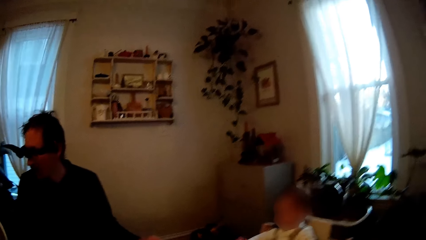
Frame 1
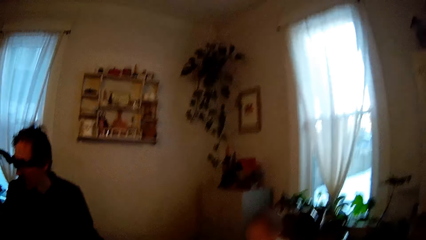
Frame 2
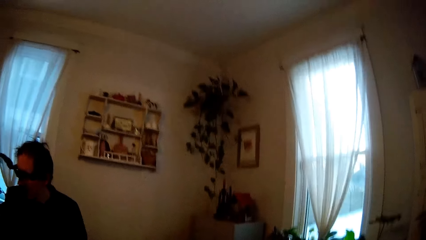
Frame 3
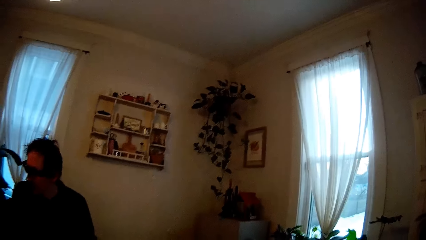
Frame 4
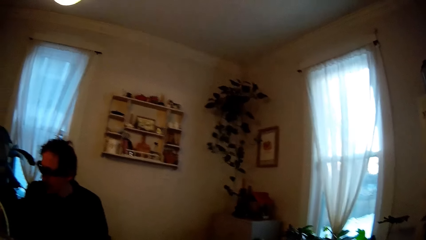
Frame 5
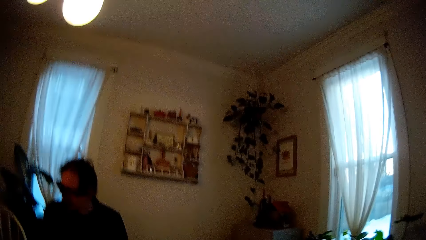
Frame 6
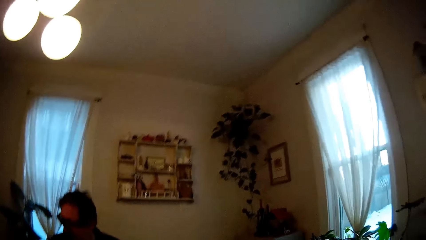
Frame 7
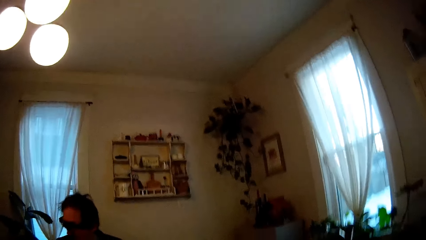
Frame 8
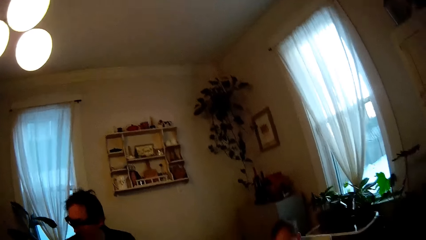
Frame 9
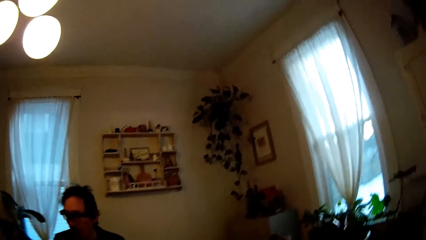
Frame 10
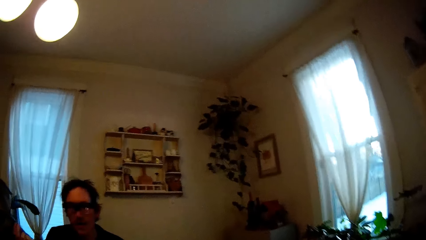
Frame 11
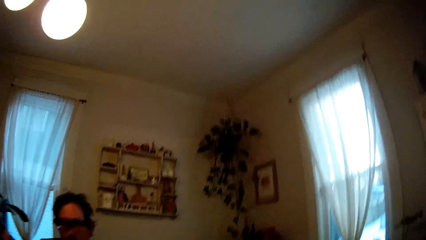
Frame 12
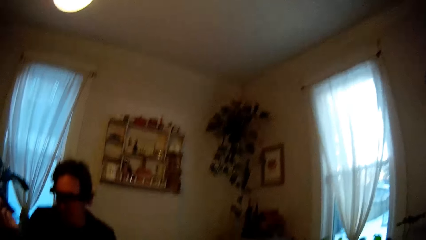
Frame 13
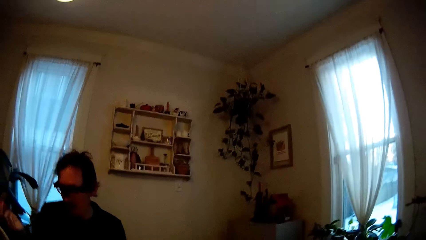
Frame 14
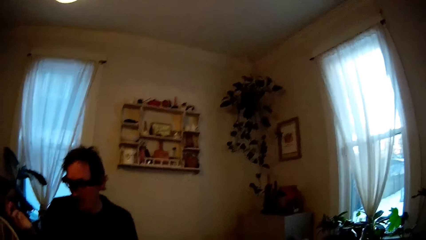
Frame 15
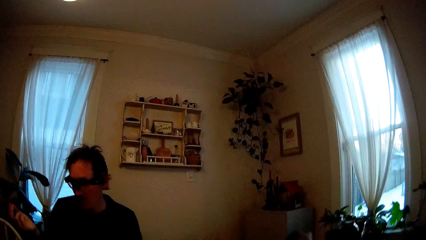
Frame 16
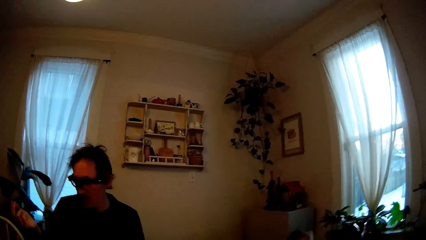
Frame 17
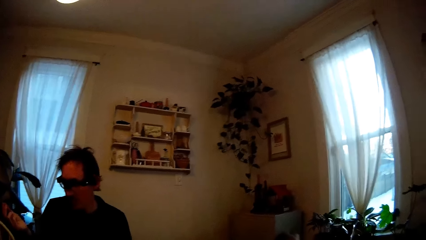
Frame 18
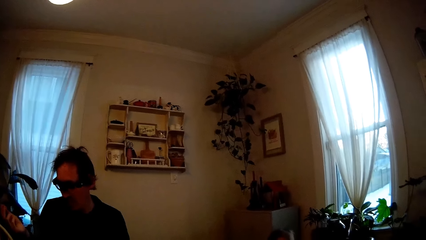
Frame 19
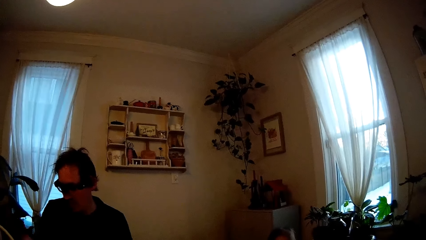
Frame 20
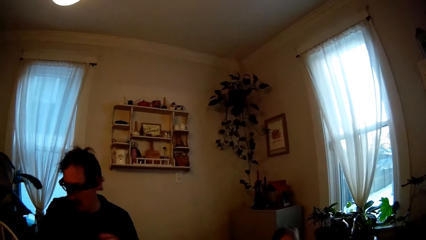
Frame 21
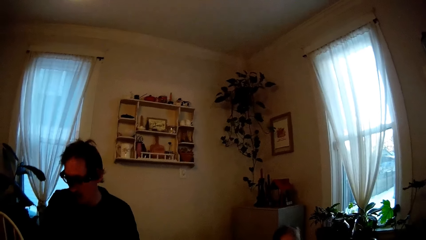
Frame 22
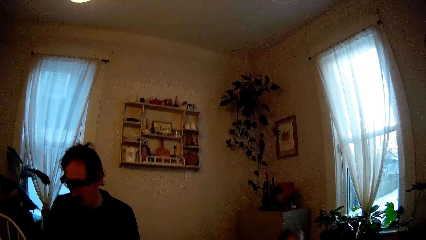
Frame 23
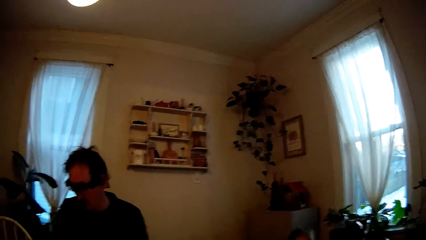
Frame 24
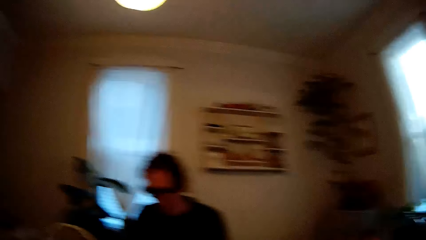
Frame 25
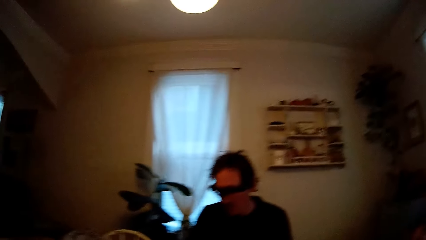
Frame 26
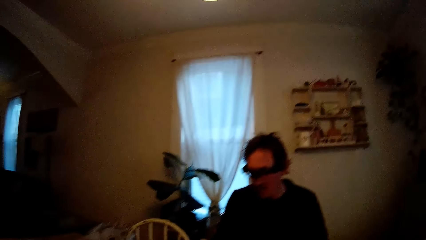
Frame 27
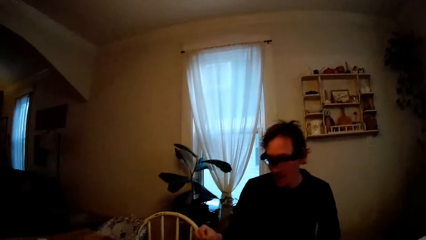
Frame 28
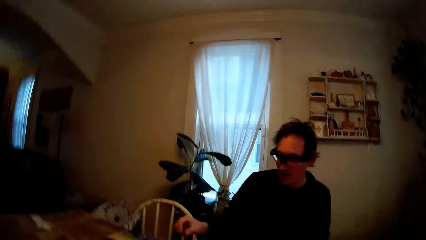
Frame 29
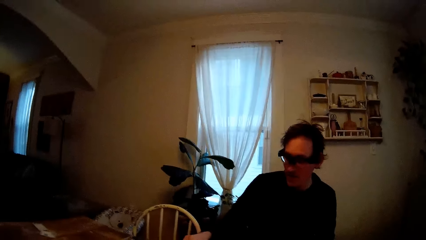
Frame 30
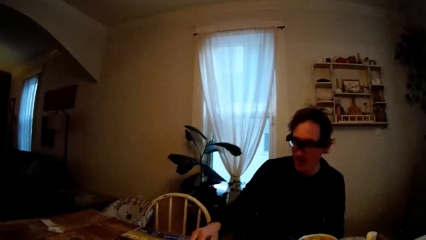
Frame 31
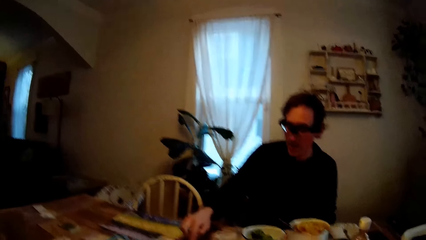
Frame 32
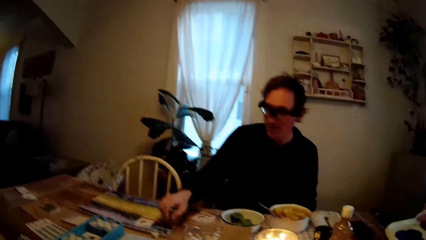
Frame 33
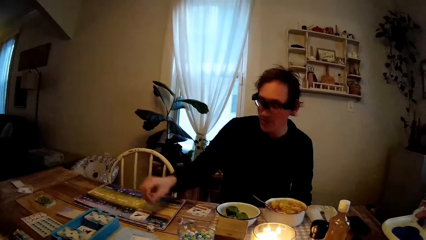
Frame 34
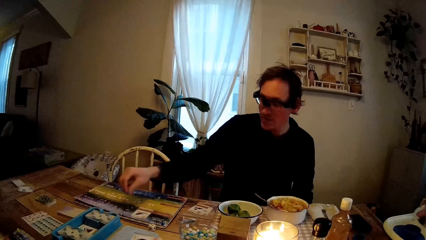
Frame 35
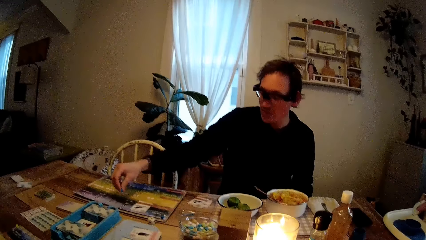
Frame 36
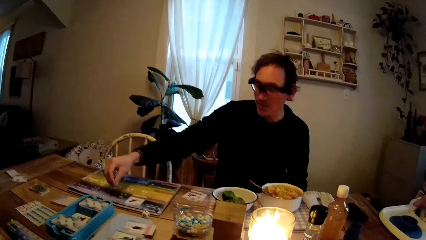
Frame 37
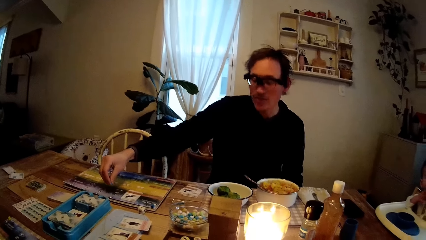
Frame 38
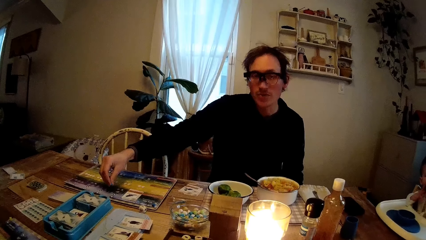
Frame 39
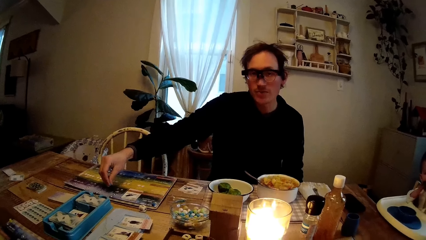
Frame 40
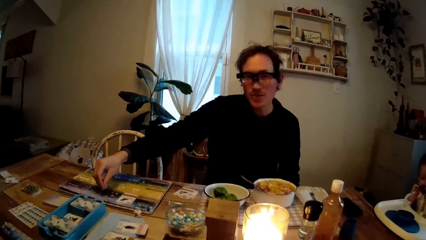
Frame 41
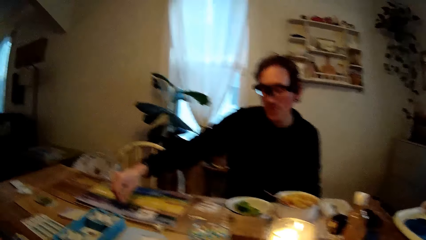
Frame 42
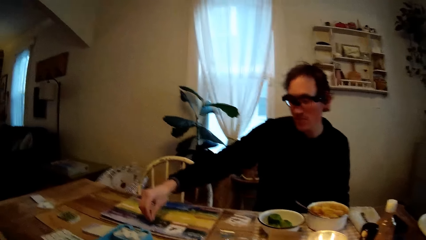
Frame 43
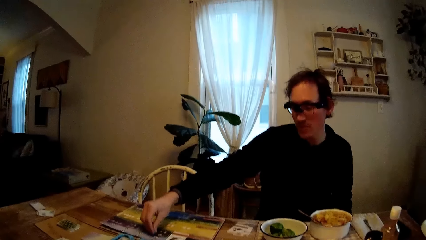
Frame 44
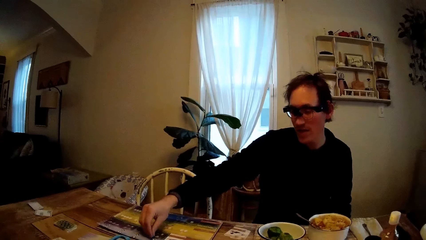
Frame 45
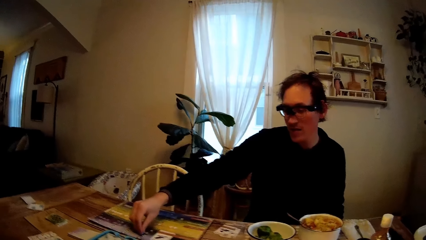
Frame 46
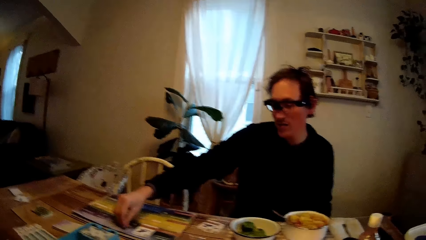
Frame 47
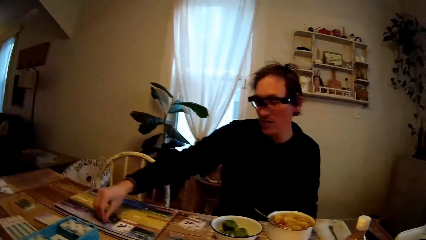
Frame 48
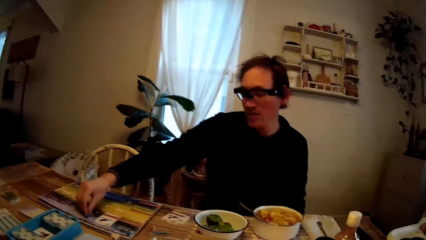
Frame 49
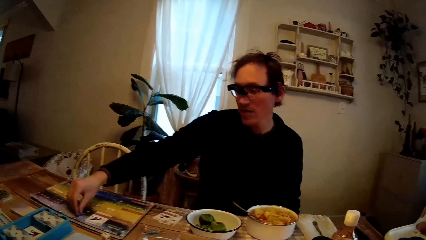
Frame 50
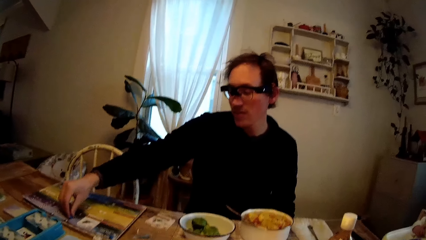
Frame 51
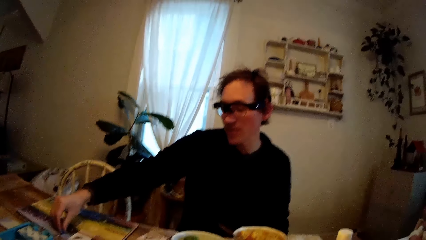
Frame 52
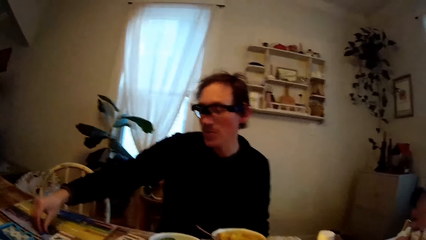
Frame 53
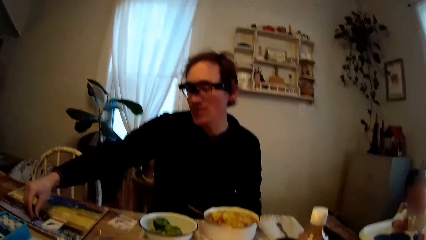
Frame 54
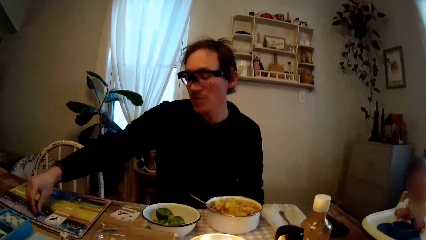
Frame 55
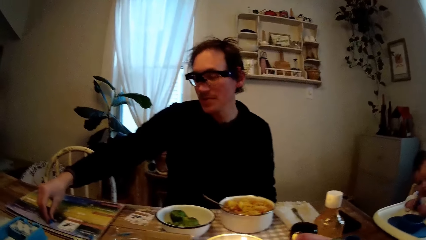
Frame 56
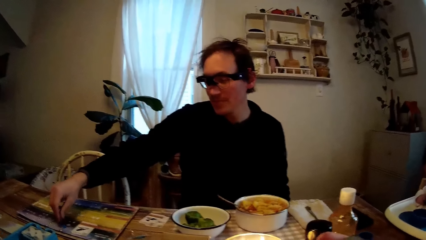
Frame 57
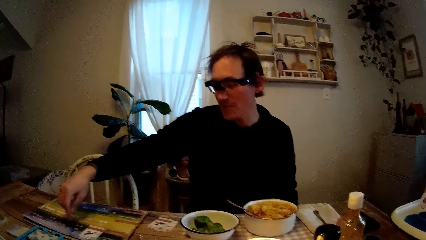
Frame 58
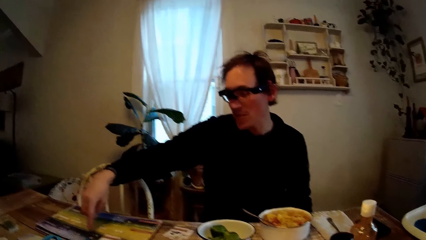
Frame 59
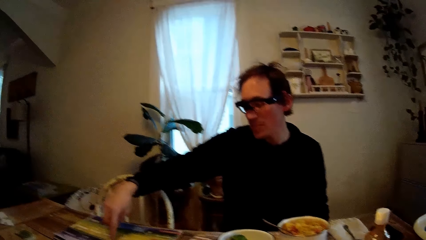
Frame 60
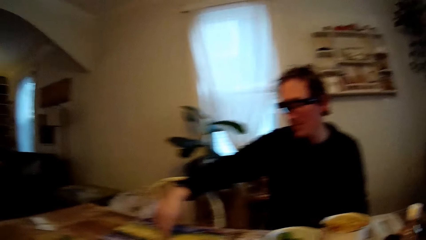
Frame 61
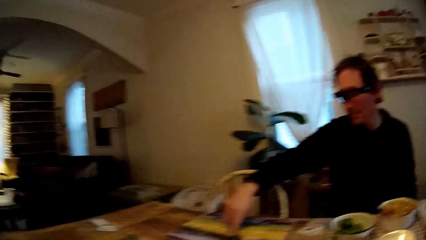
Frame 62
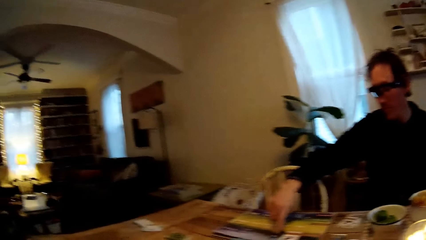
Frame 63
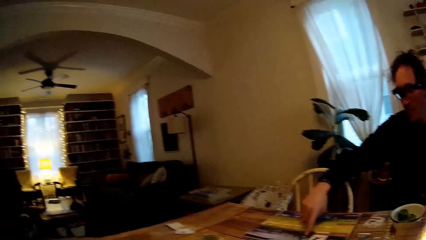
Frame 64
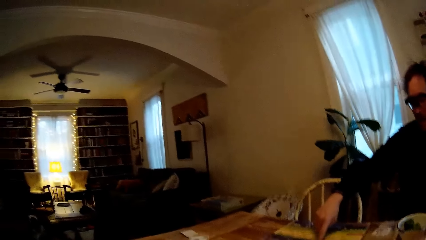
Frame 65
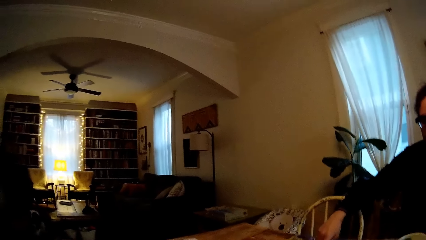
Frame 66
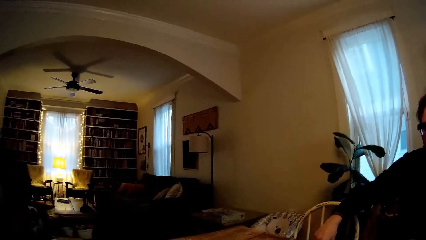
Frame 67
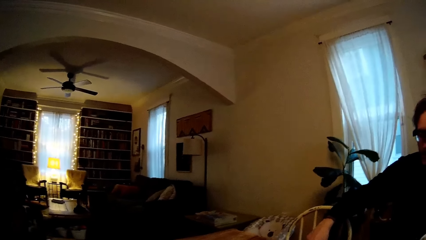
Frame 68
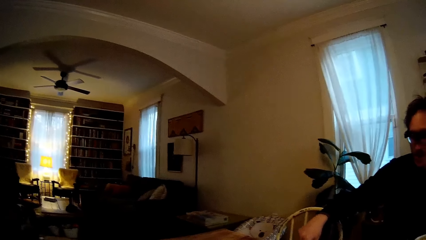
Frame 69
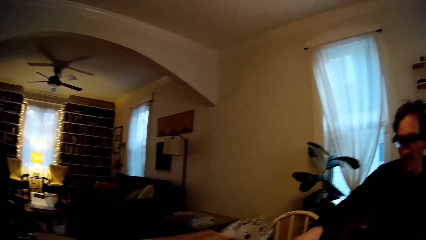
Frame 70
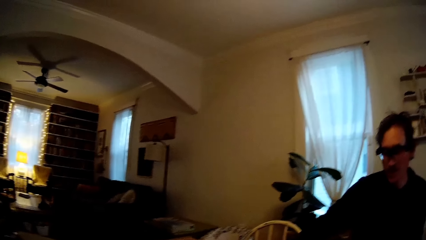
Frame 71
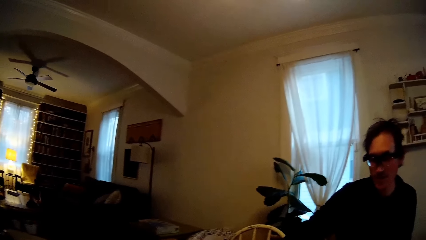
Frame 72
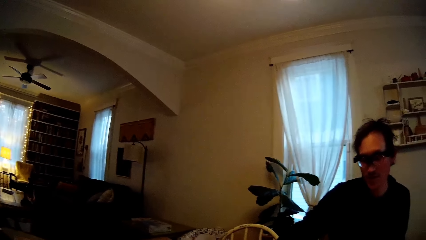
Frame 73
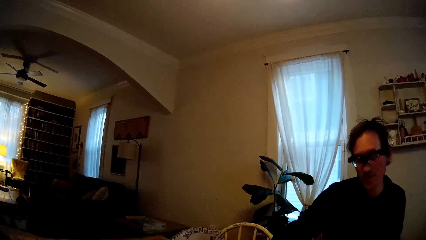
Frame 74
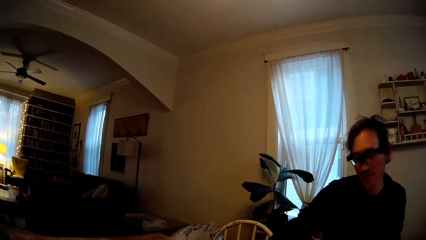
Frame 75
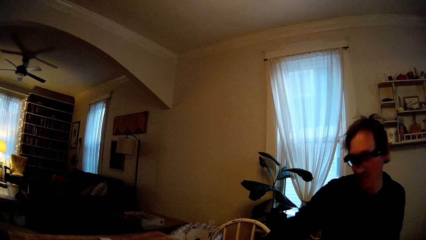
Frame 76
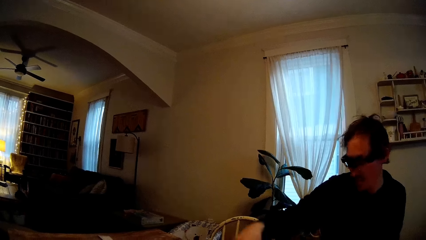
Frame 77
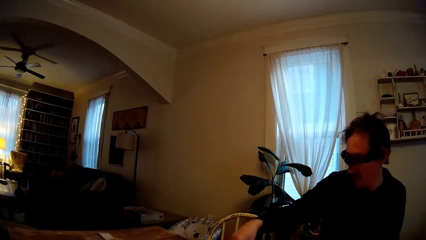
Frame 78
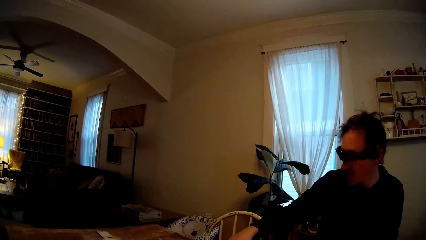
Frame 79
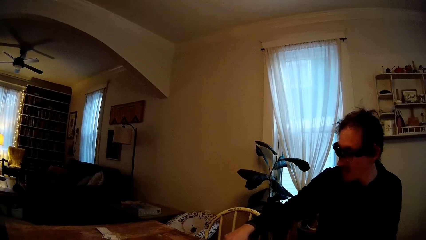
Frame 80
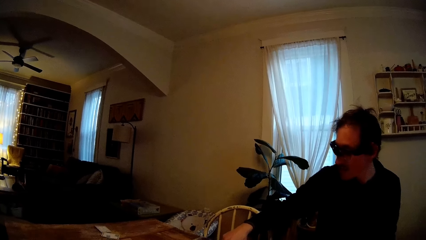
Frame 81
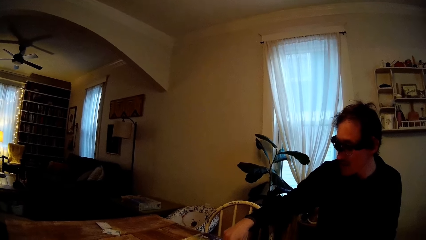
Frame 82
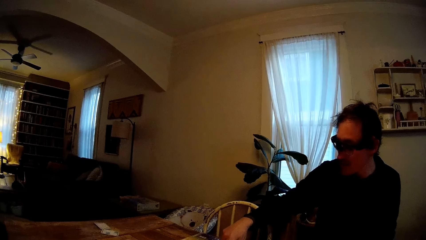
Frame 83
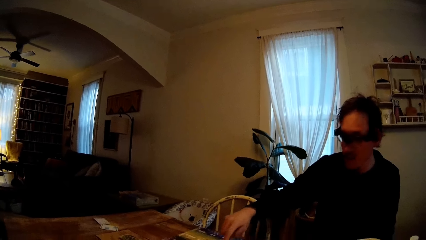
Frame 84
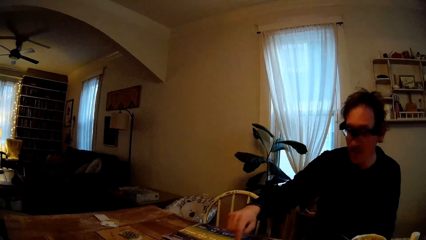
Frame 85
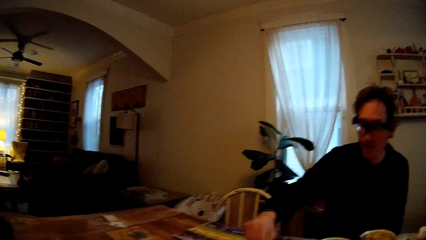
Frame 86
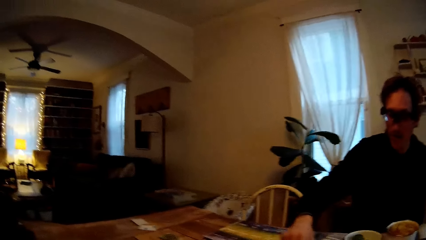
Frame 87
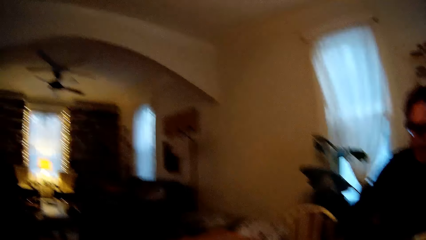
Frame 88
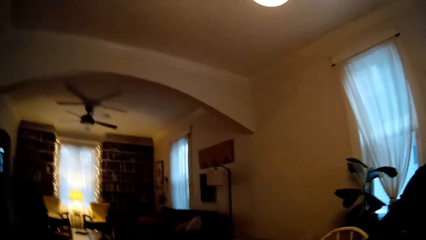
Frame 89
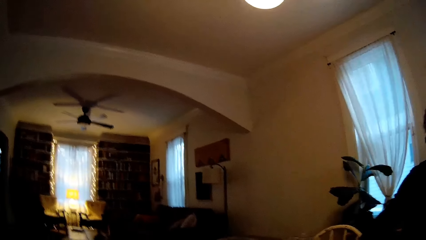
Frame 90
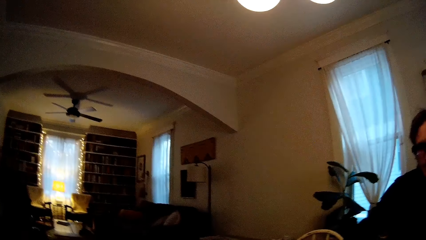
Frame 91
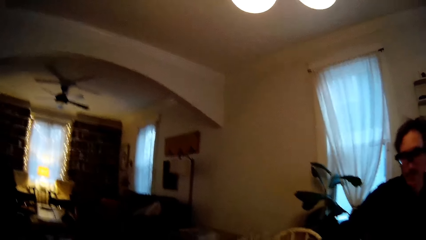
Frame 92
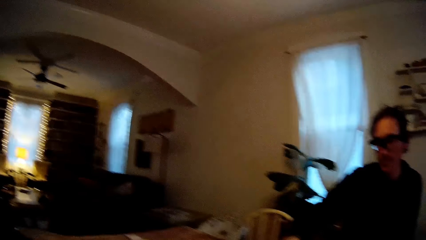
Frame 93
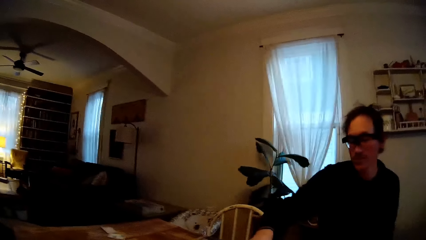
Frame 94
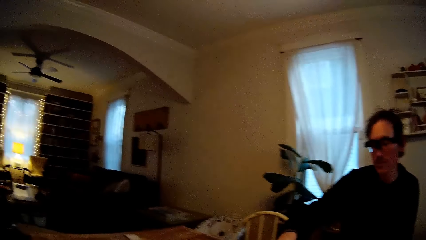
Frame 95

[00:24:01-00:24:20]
The man gestures with his right hand. The man converses with the camera wearer. The man touches a game board on the table with his right hand. The man places a game token on the game board with his right hand. The man converses with the camera wearer. The man touches the game board on the table with his right hand. The man moves his right hand over the table.
